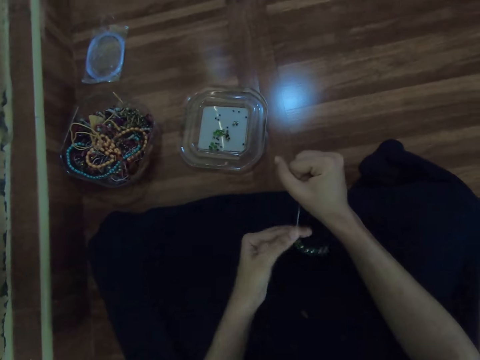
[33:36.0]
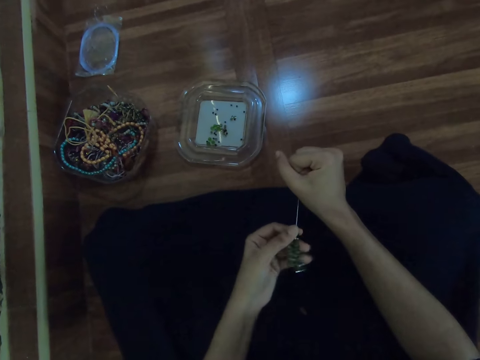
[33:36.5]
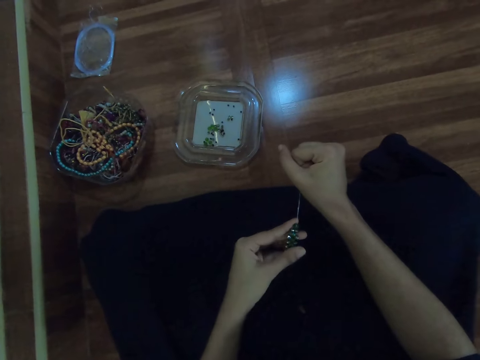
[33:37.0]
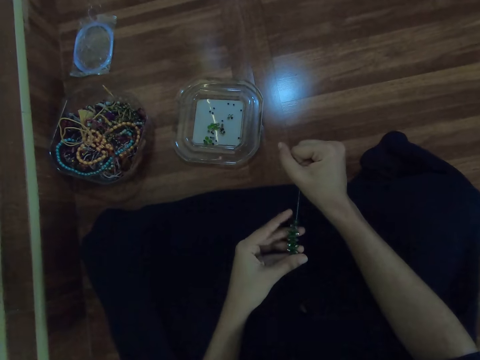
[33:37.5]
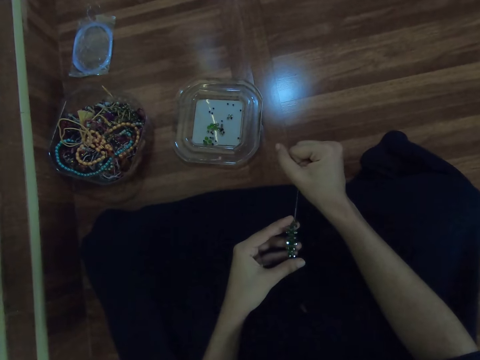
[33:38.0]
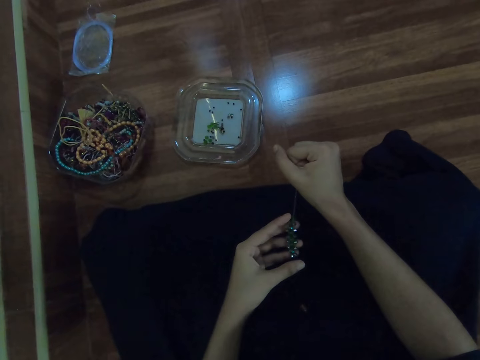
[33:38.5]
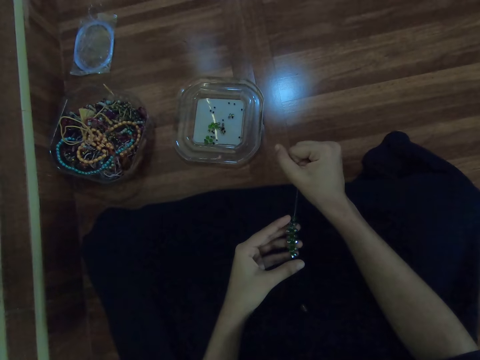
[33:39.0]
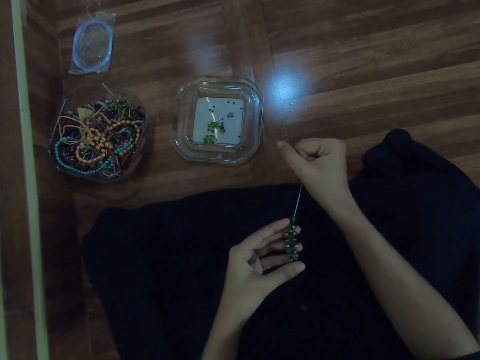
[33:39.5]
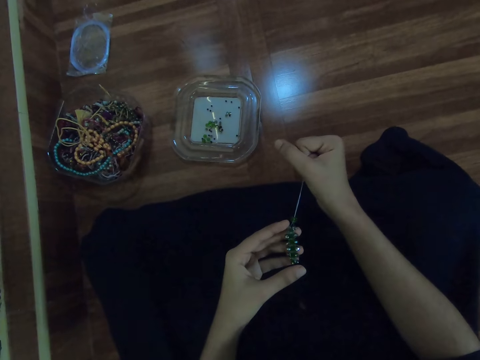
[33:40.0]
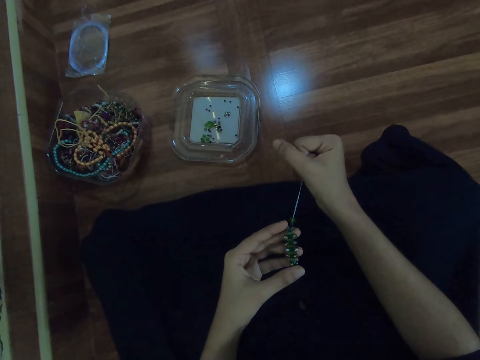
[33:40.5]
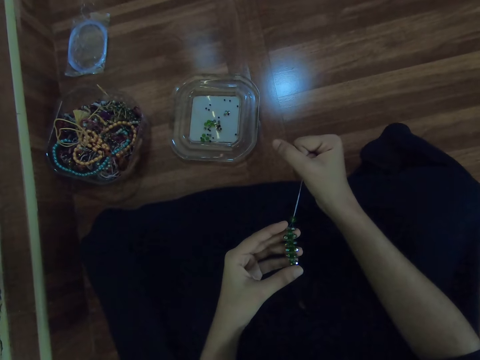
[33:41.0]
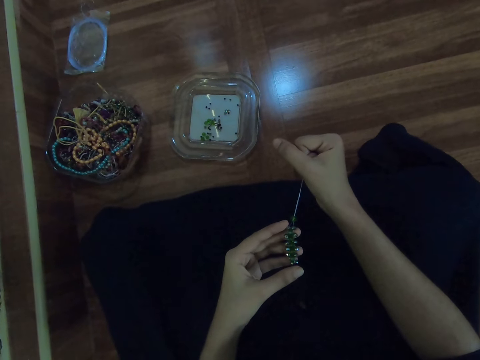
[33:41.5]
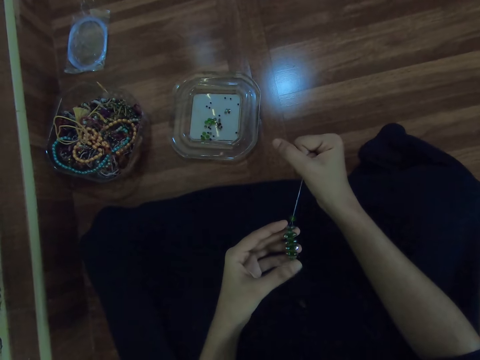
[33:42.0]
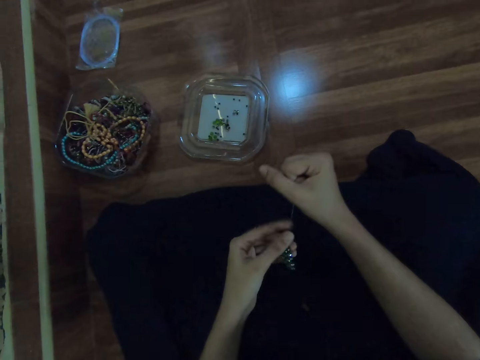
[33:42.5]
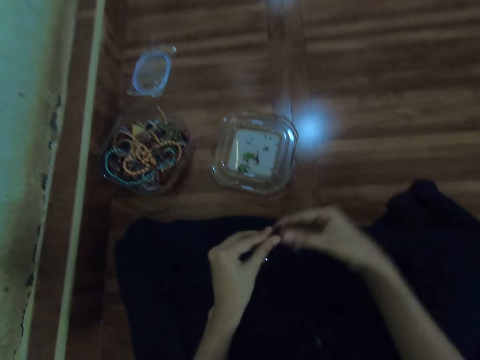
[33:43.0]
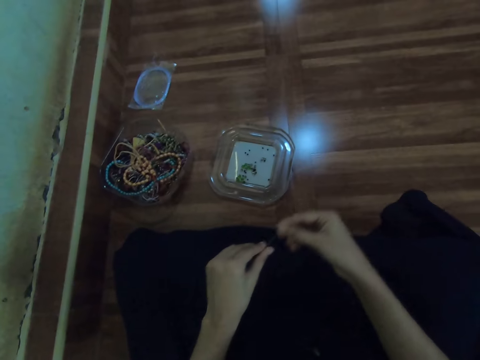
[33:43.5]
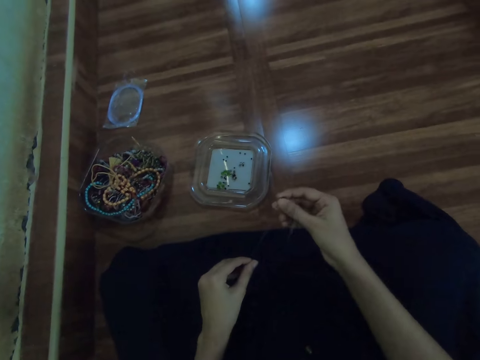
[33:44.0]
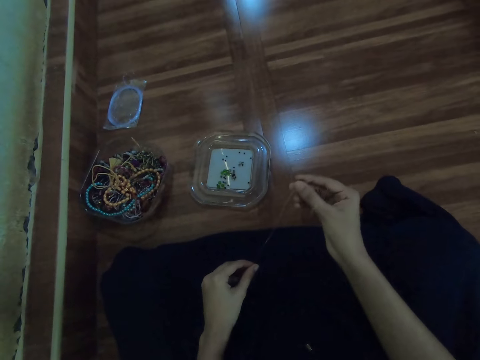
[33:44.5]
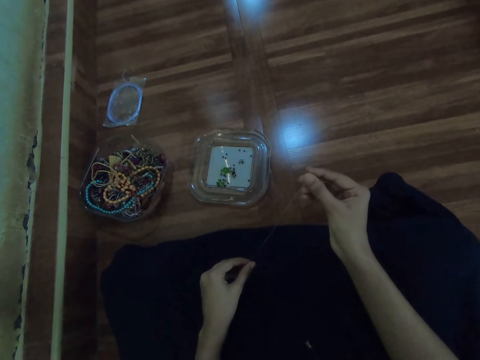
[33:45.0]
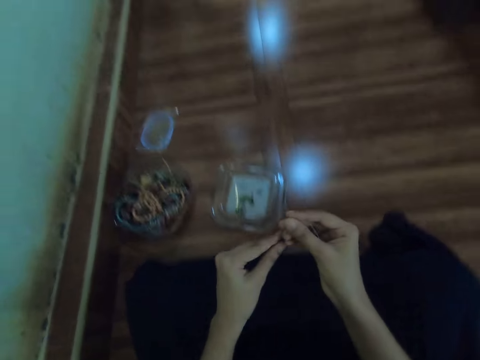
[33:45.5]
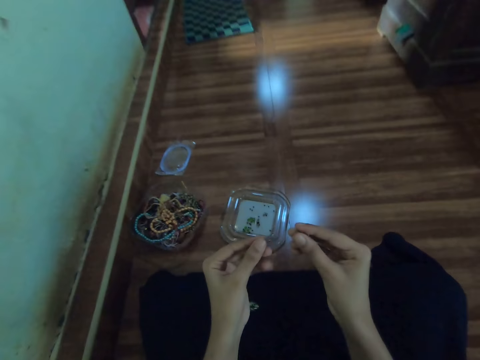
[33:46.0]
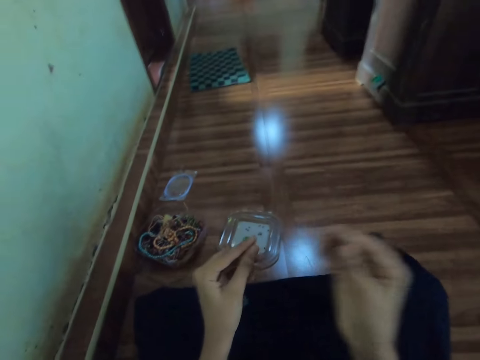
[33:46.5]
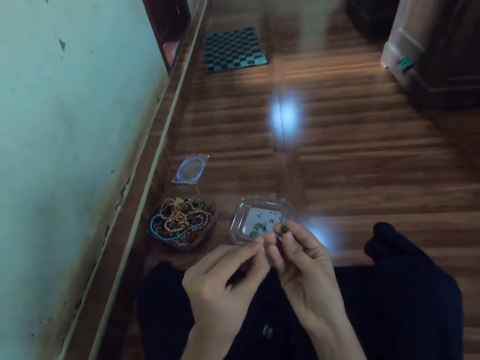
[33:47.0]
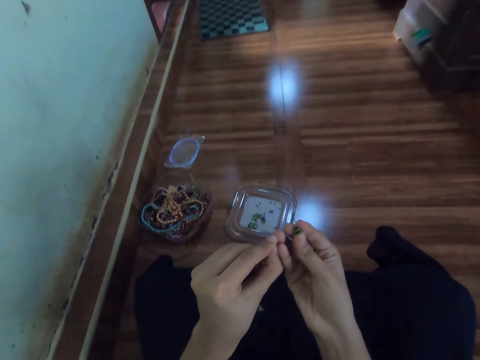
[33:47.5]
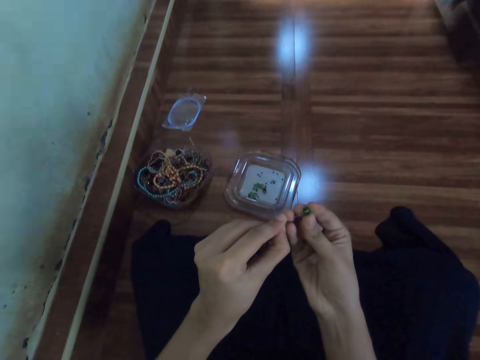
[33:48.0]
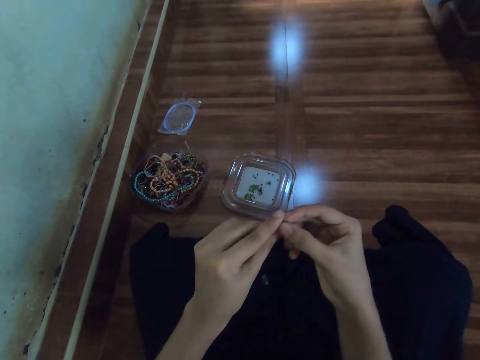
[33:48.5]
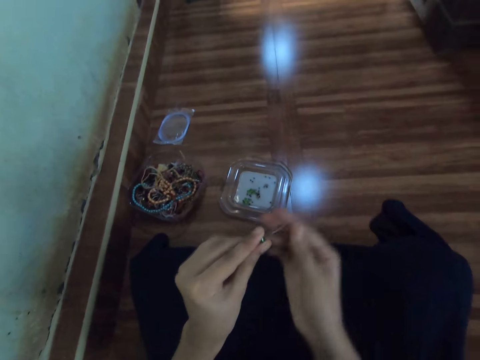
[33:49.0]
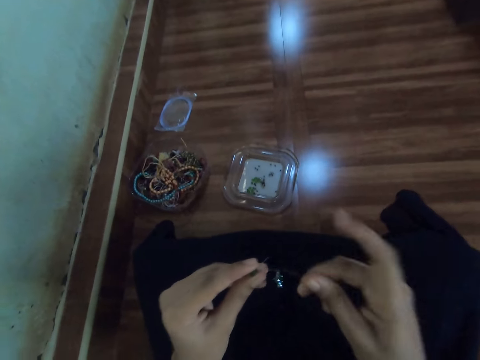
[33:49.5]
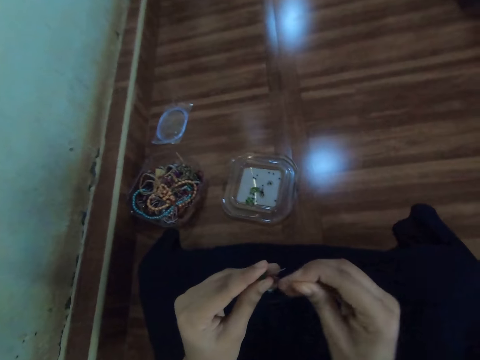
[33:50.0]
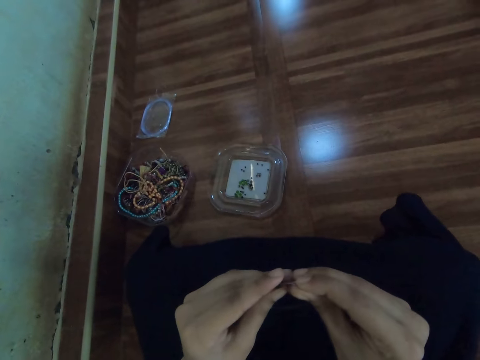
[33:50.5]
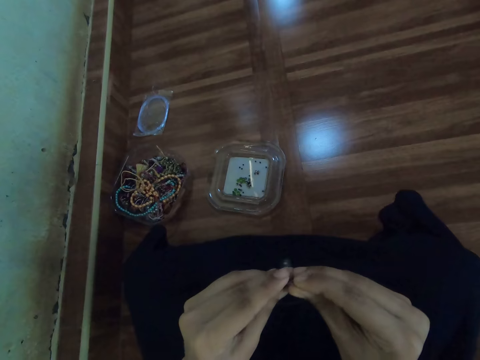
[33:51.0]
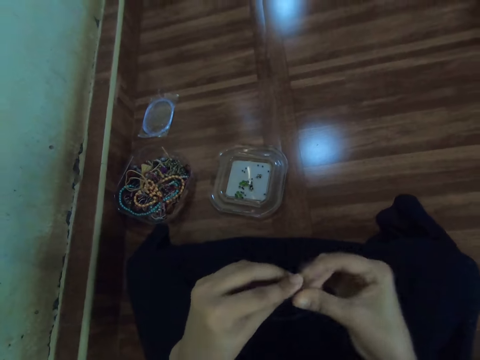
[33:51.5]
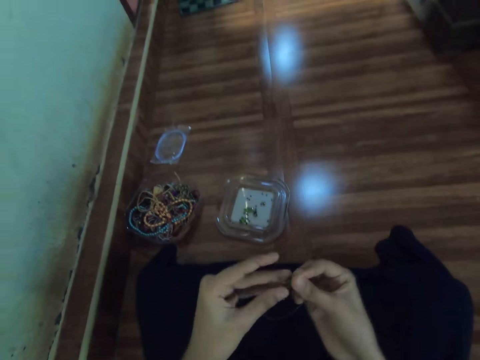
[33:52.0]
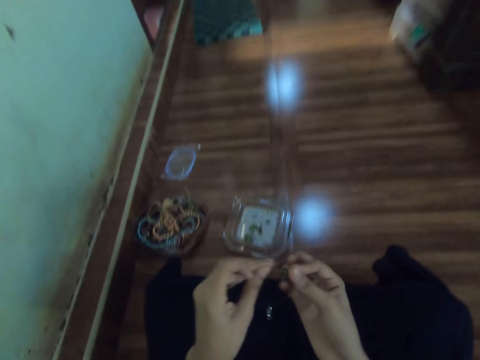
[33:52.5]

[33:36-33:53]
The camera wearer removes a bead from the fishing line with her right hand. She inserts the bead in the fishing line with her right hand. She inserts the fishing line into the bead with her right hand.

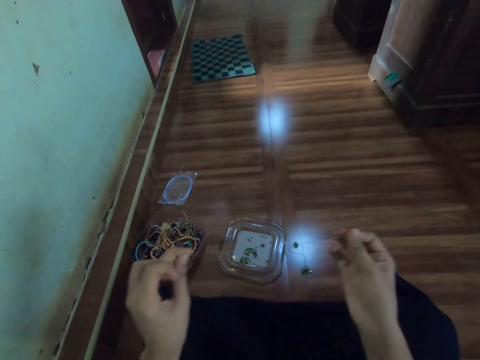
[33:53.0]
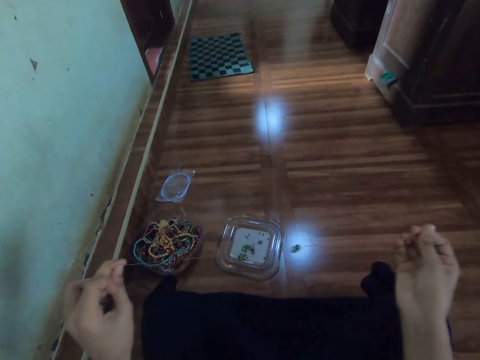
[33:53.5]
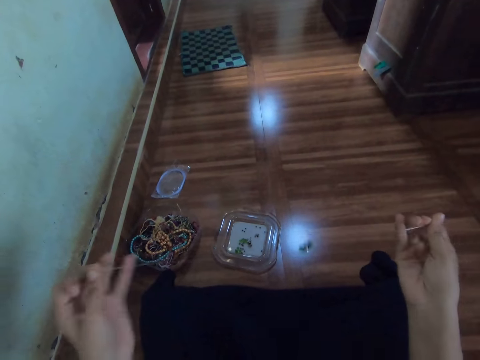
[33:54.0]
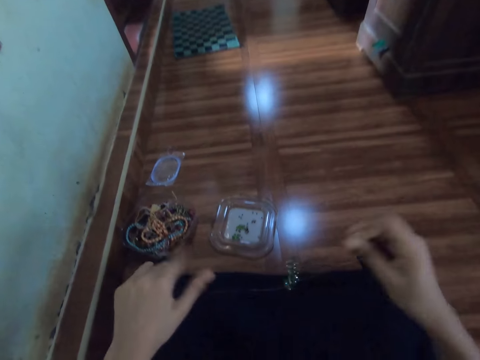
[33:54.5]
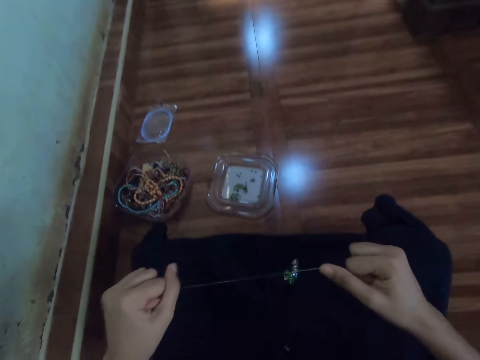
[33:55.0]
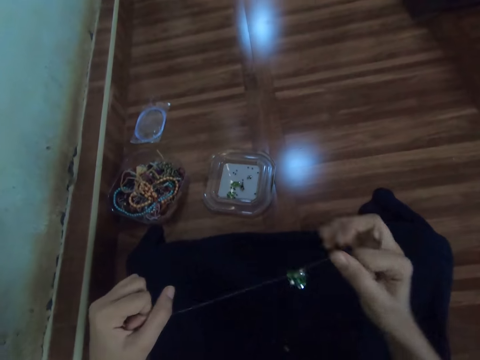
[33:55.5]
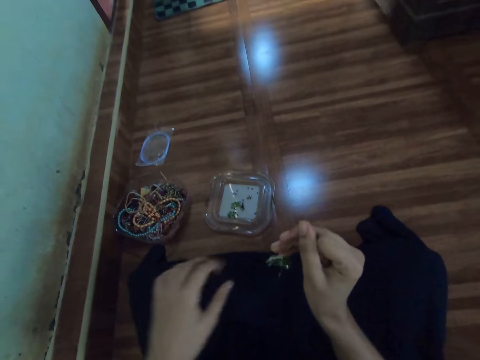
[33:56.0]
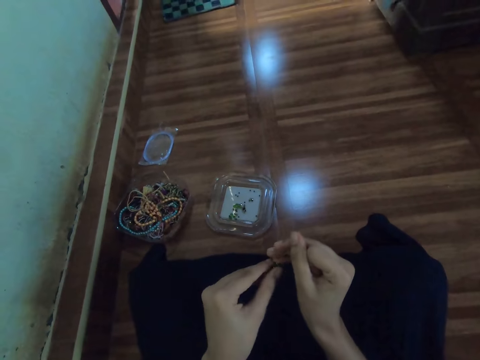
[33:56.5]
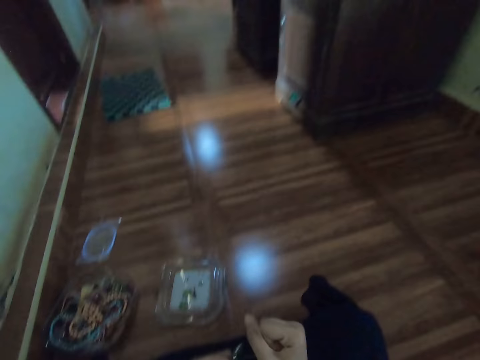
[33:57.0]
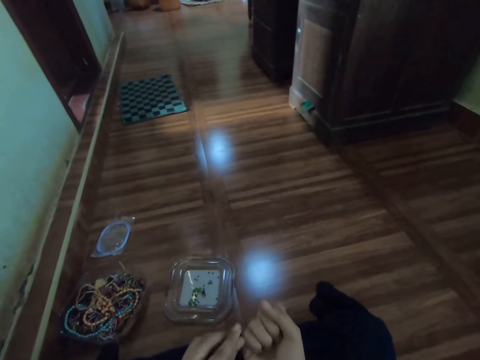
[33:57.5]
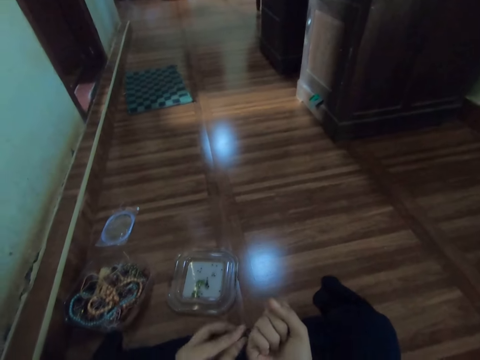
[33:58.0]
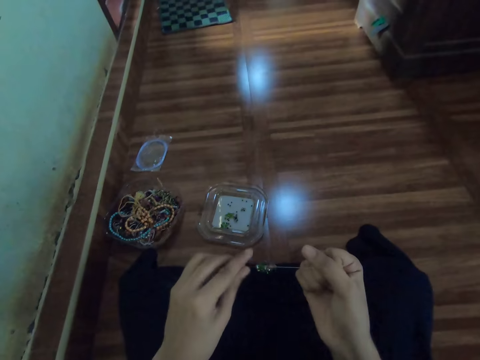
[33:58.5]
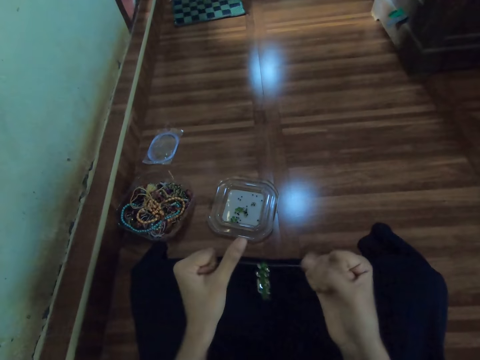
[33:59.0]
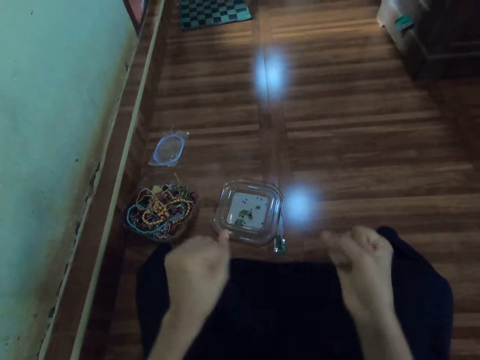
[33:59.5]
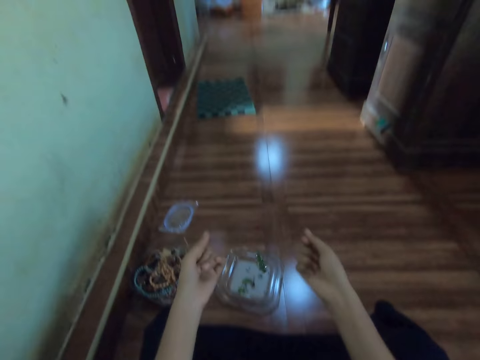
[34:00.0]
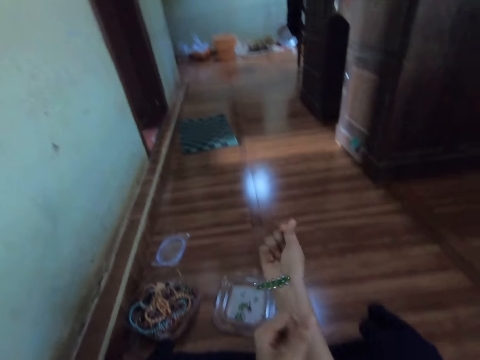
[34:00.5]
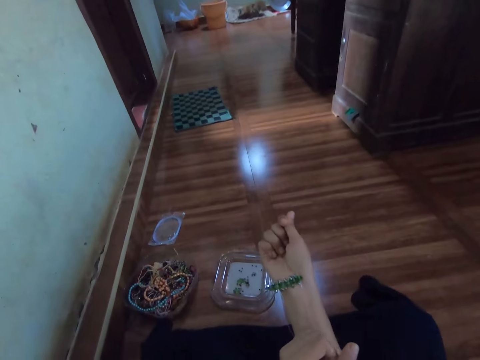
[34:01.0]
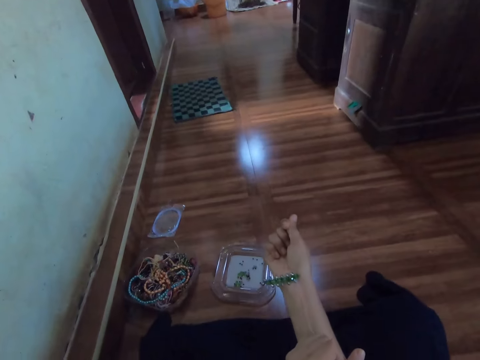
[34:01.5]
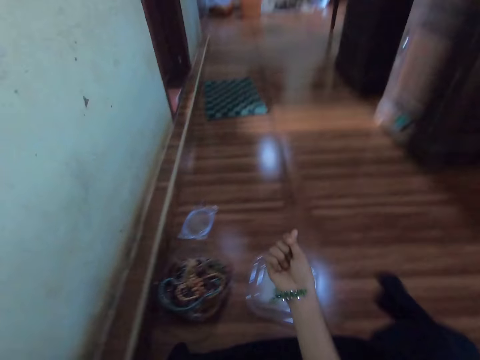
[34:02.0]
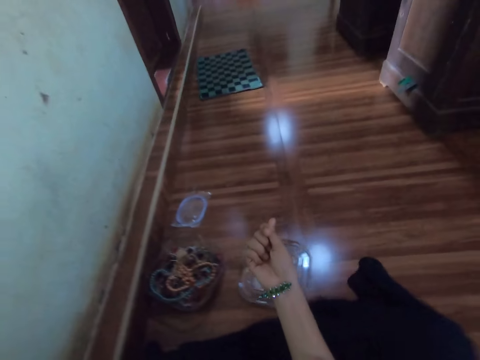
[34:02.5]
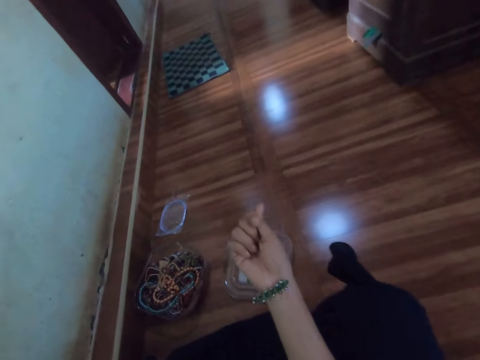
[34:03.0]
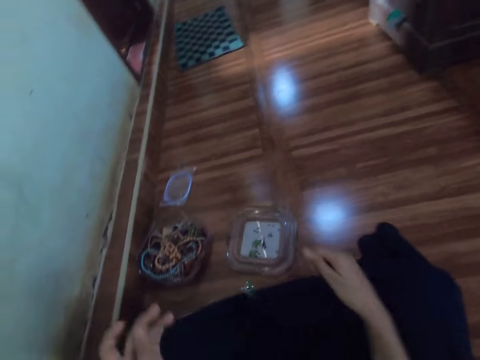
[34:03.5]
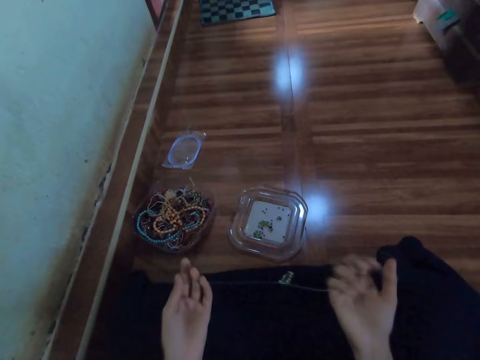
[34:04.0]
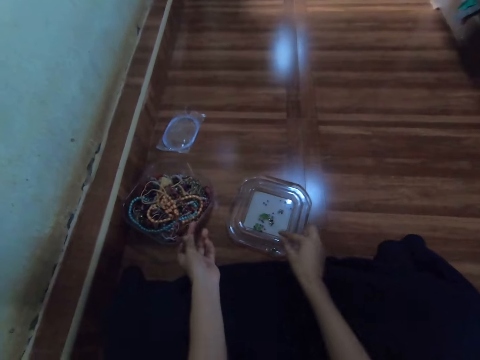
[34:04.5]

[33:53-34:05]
The camera wearer tightens the fishing line with both hands. They check the beads.
